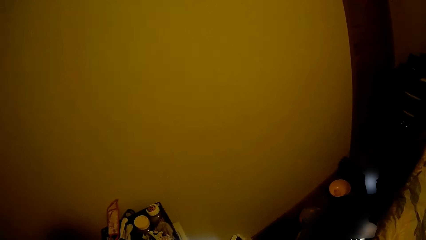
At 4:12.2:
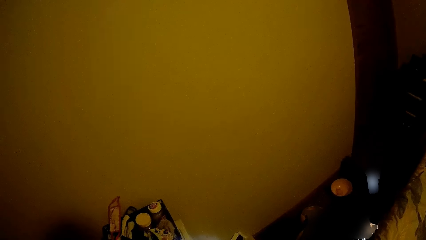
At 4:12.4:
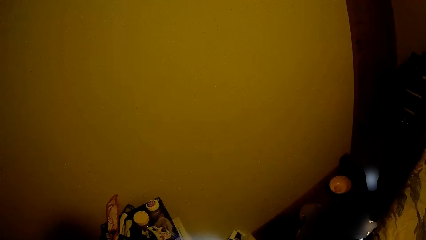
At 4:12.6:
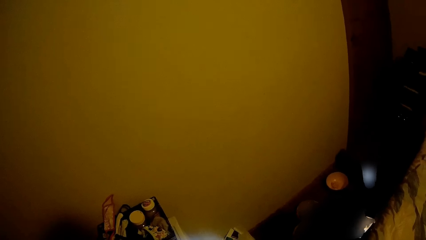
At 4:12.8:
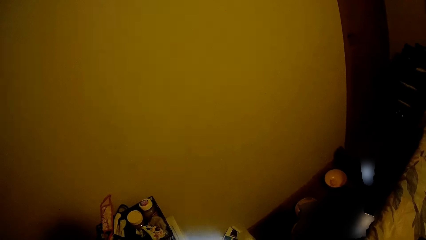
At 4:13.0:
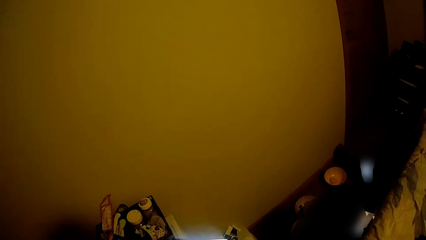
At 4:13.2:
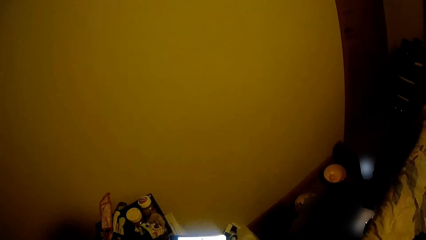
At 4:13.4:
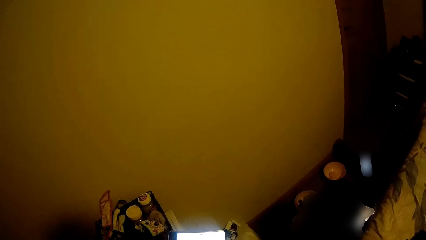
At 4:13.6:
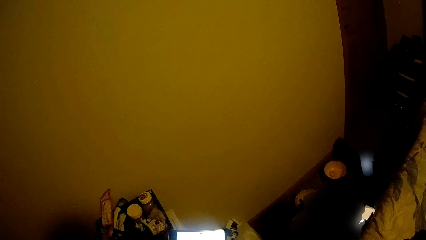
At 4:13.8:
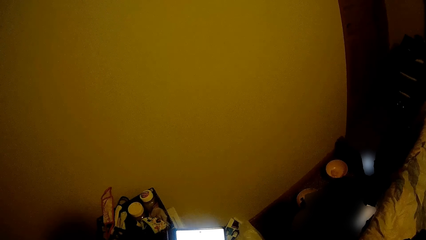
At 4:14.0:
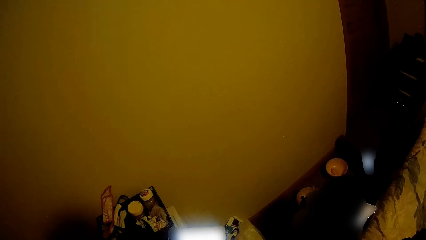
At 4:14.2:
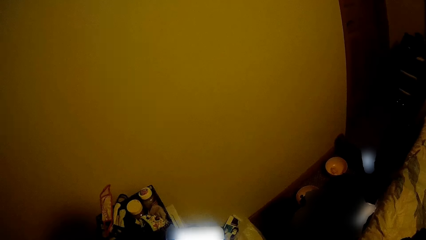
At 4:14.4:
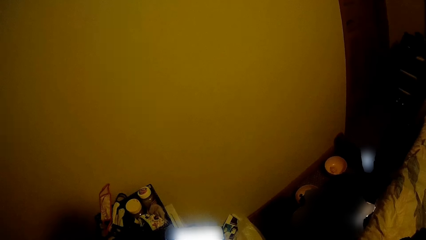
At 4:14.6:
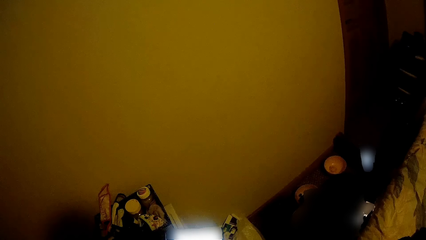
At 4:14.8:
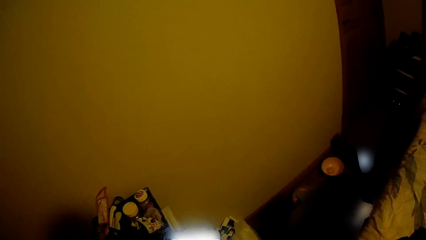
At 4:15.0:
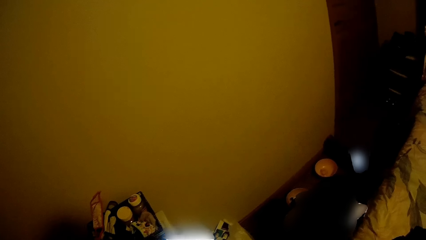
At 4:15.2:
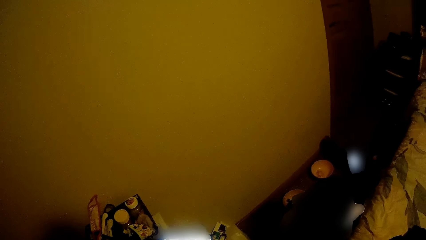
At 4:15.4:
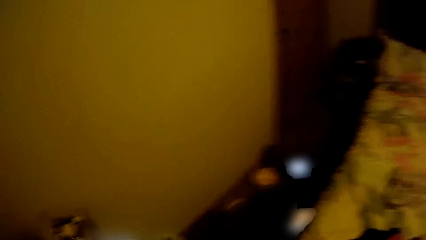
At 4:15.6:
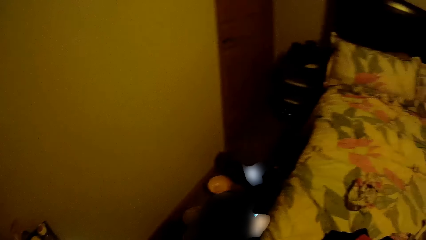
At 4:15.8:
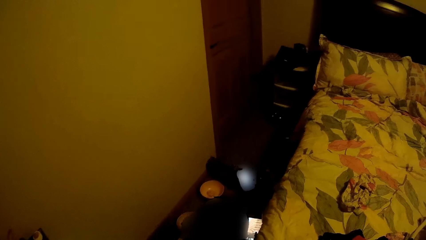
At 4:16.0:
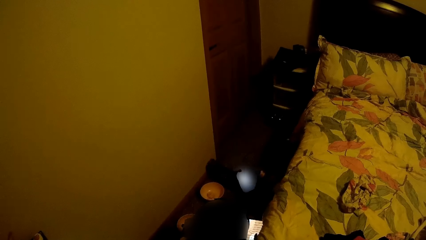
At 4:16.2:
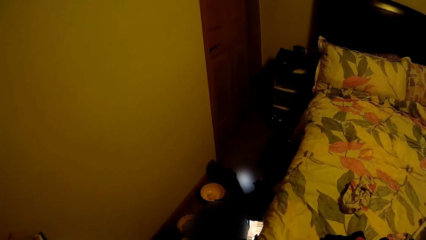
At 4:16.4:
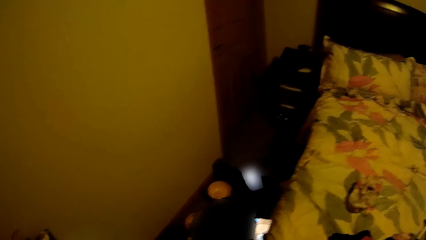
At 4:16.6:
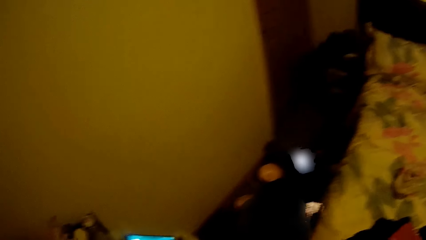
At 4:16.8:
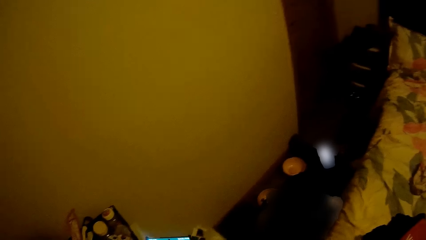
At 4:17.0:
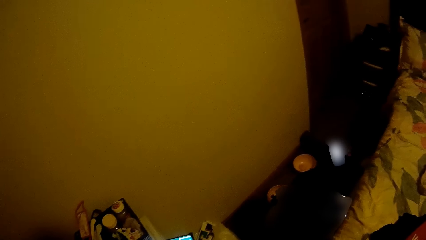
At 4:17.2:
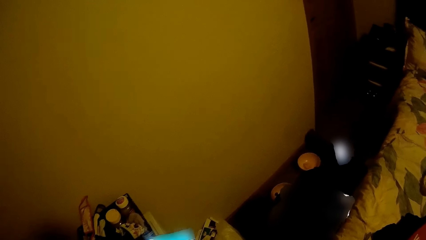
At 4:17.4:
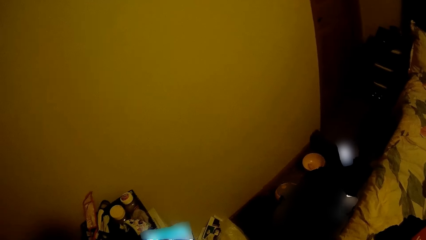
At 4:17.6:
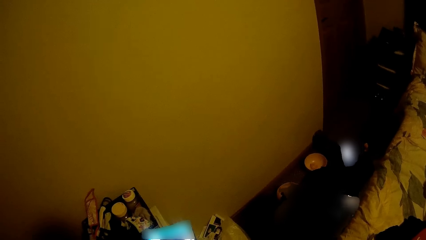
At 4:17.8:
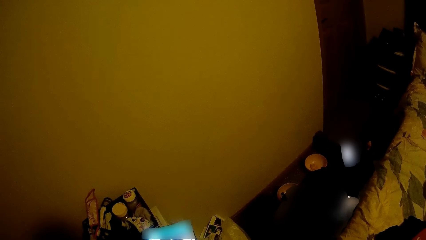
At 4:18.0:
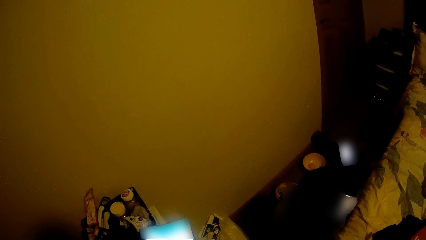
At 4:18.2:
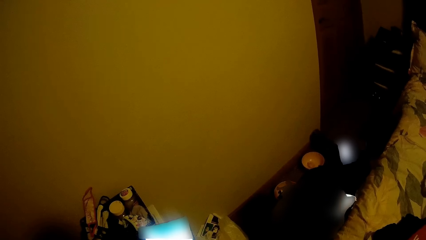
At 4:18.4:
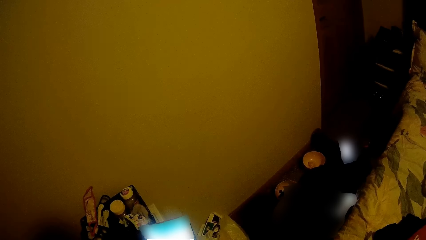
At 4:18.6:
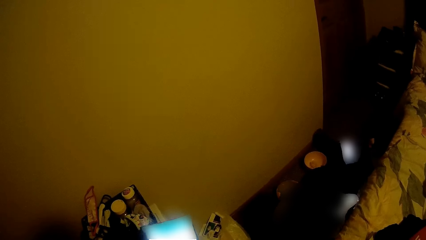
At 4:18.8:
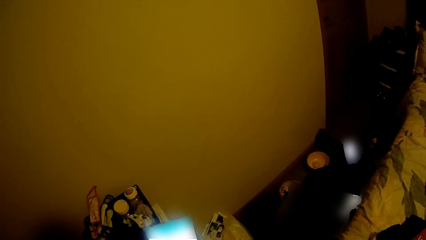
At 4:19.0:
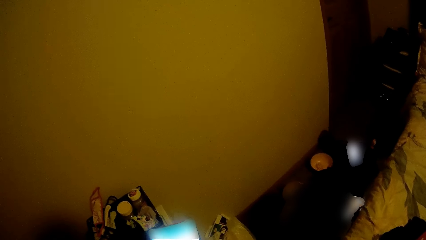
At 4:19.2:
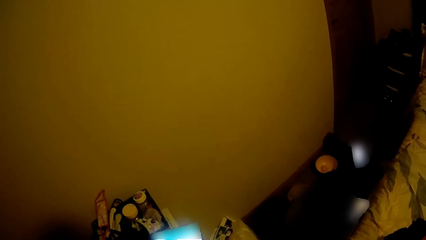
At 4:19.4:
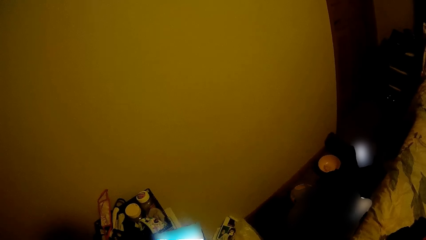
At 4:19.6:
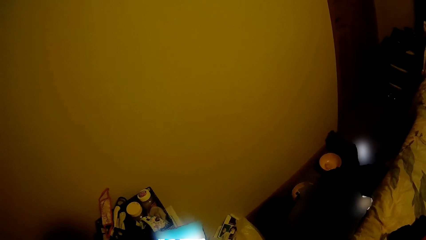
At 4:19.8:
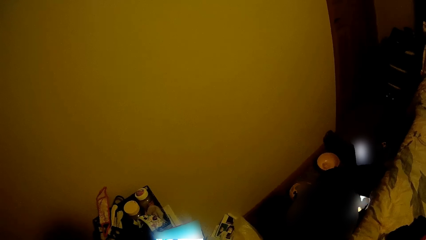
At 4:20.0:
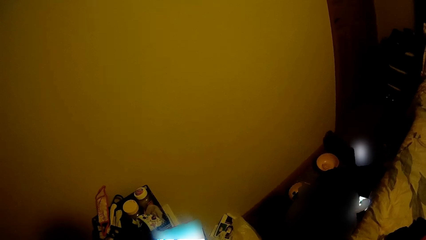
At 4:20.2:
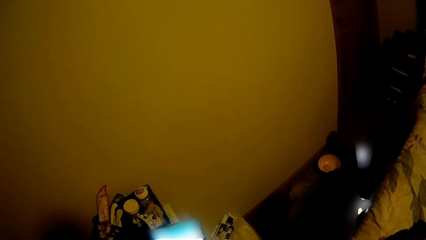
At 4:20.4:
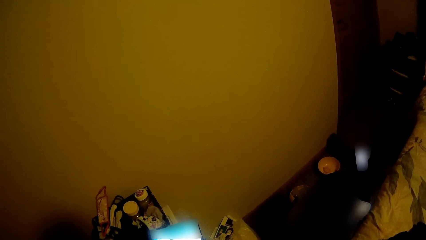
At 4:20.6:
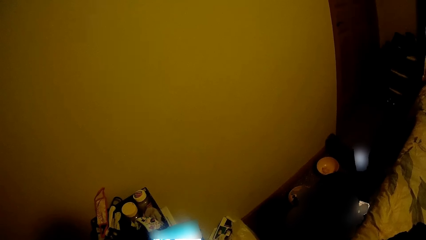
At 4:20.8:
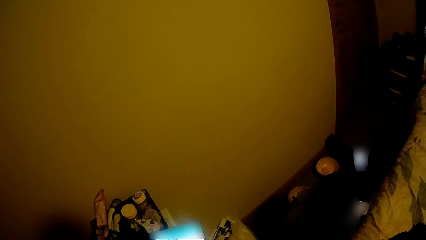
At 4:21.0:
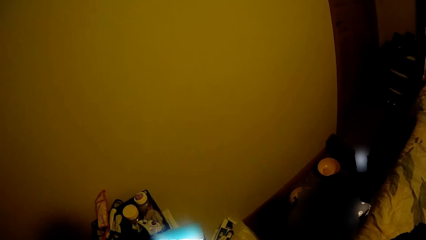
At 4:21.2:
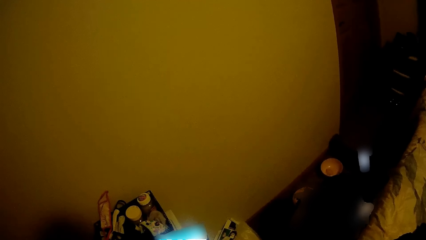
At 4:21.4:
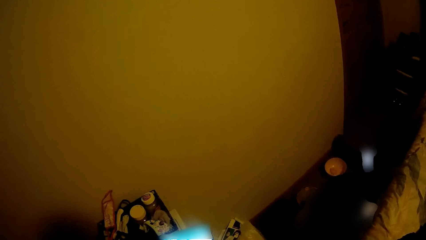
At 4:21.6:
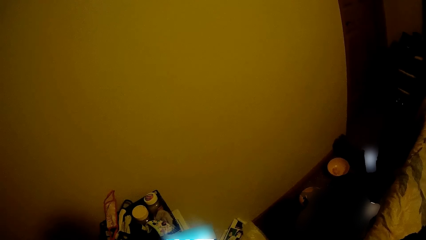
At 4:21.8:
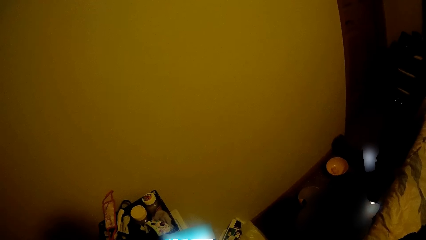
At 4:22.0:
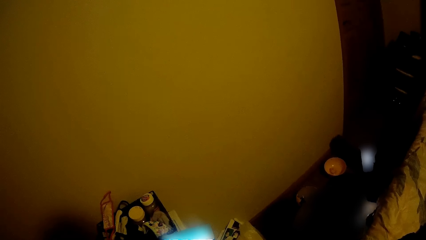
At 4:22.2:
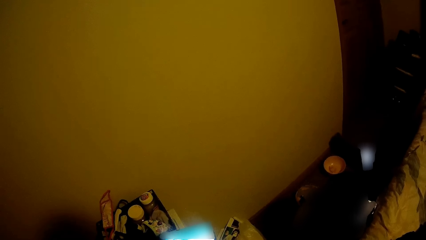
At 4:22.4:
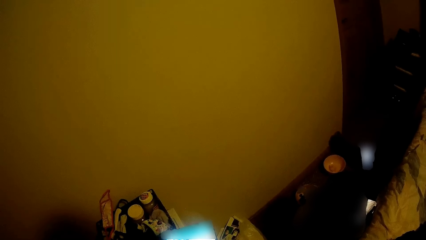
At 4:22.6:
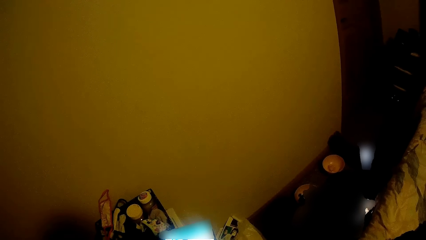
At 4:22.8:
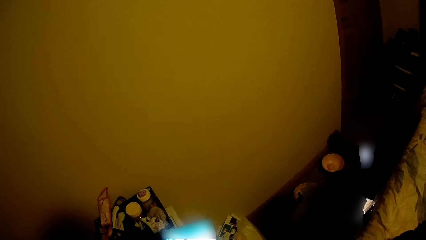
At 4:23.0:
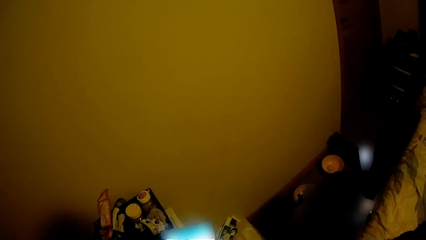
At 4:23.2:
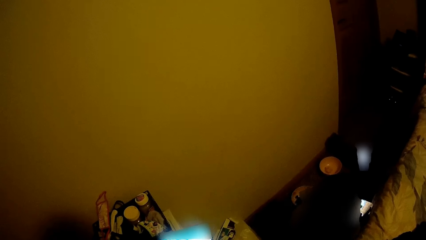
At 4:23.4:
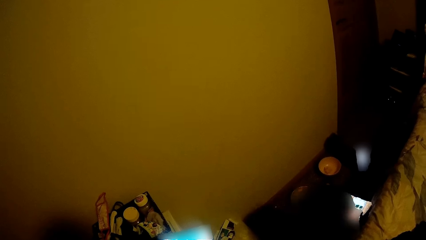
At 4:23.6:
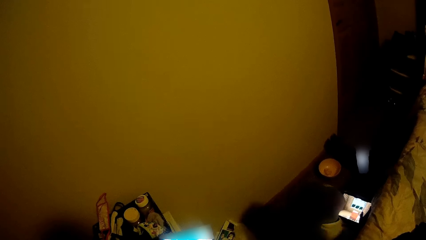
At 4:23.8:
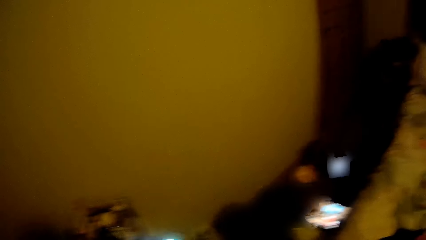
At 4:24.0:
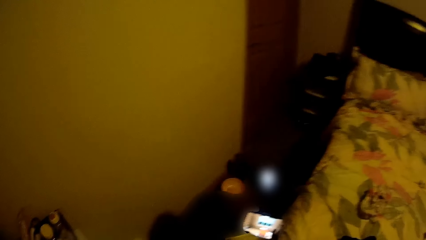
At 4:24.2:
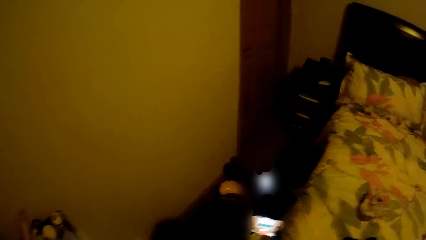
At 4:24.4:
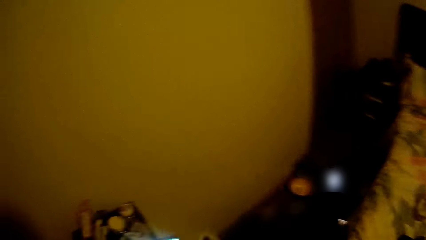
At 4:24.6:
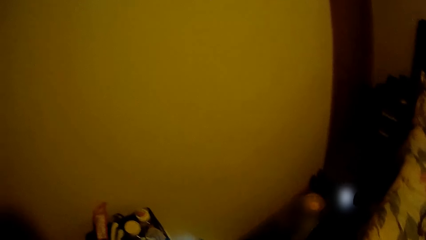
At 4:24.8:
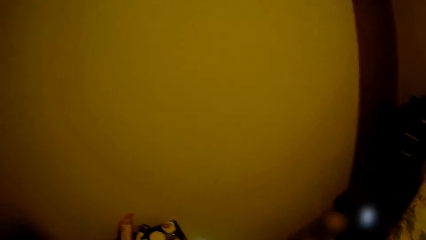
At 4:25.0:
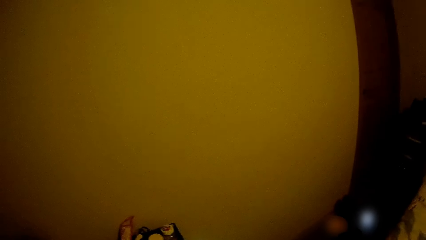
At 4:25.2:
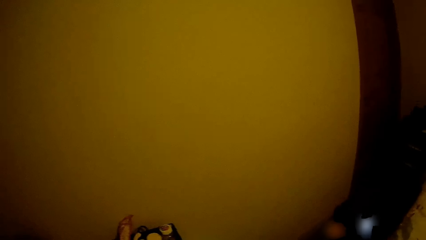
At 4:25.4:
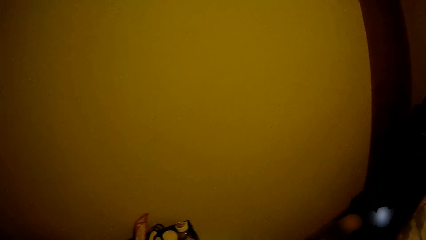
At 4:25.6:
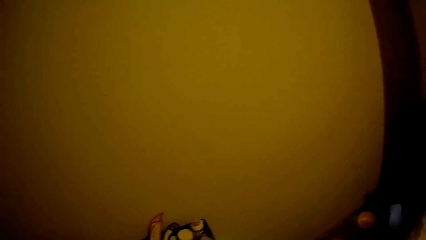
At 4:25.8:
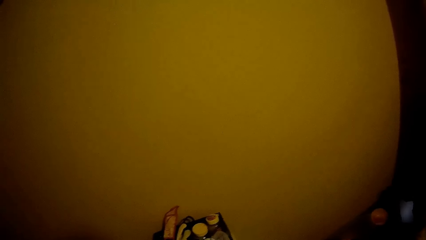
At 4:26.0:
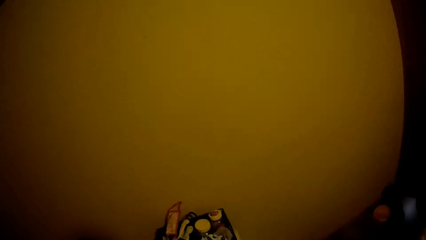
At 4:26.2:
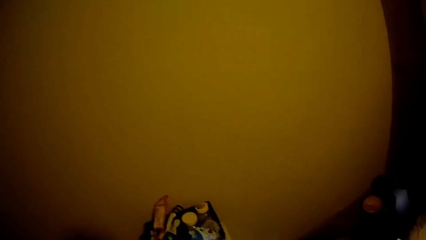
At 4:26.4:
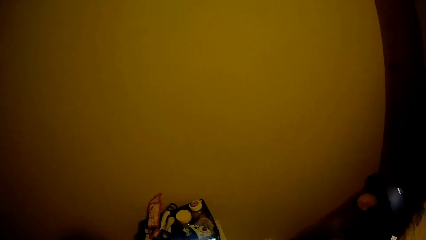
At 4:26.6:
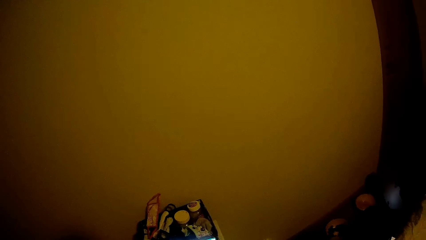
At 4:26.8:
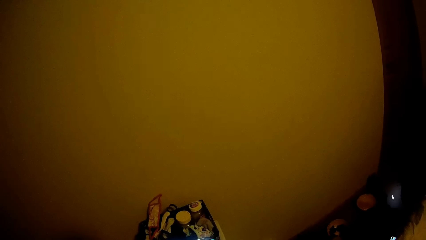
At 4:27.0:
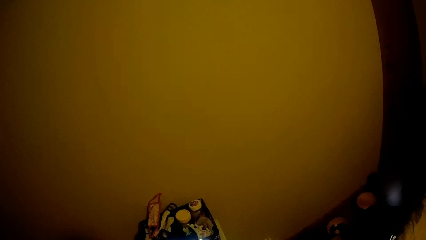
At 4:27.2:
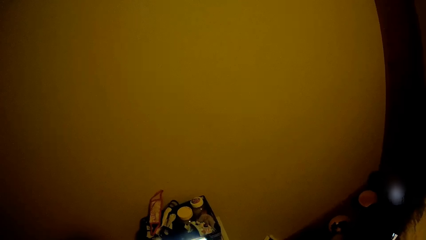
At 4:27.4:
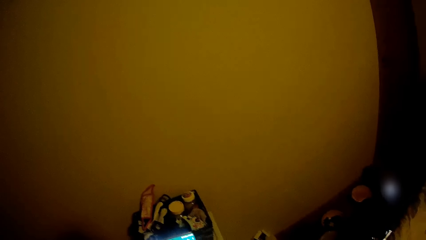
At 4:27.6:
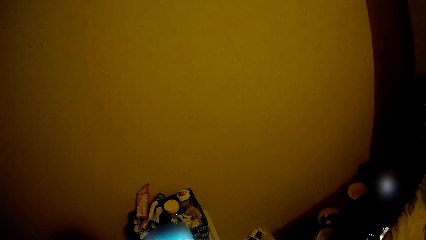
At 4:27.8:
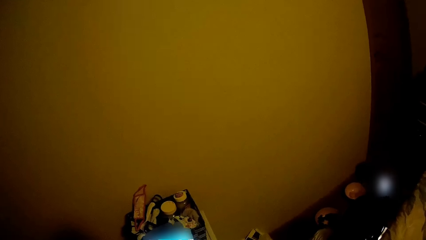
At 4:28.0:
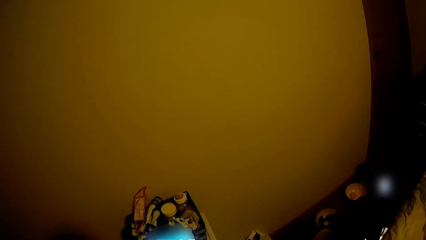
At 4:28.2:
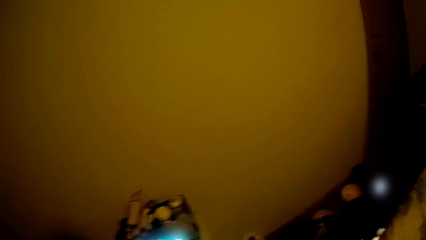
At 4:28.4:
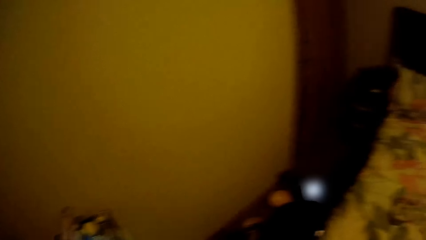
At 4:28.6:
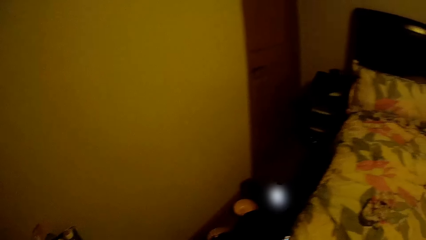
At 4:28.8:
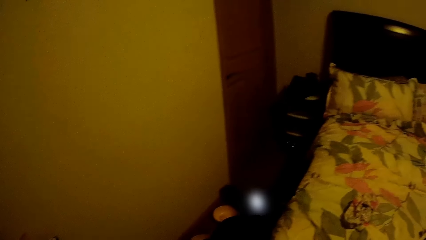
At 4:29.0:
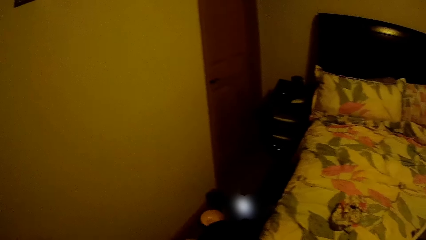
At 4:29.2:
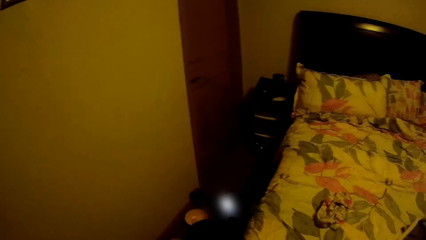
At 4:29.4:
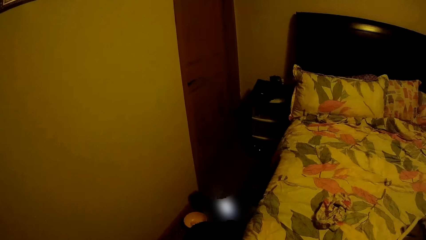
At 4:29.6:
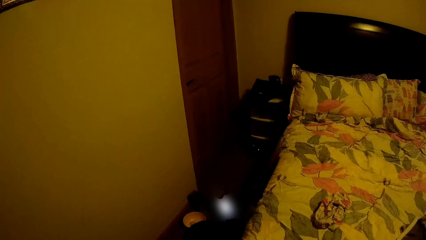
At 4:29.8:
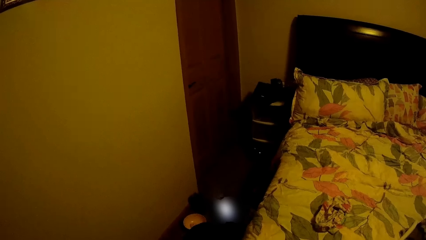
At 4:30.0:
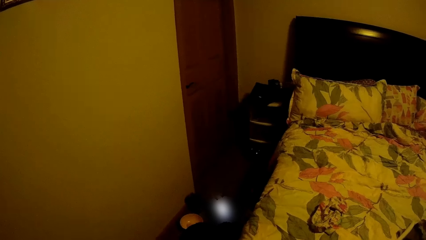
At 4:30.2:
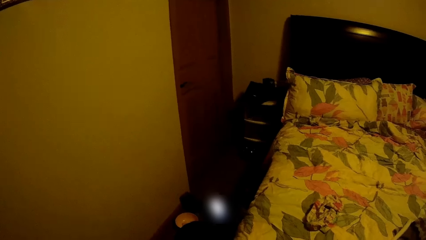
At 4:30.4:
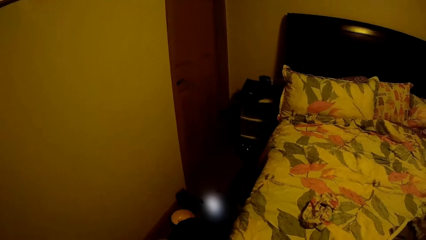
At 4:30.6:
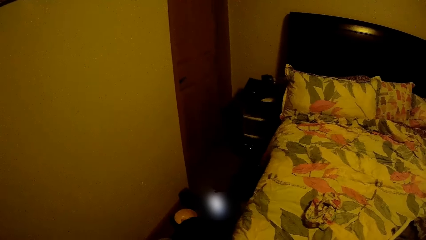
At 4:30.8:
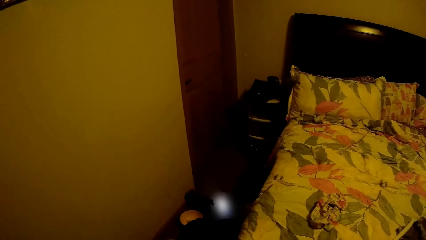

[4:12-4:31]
The camera wearer uses the phone. They look around.
